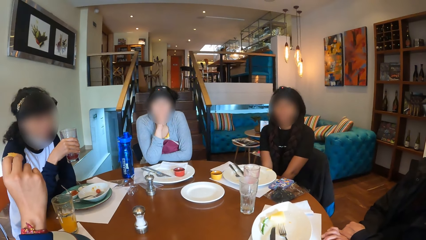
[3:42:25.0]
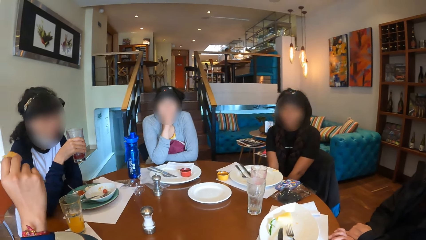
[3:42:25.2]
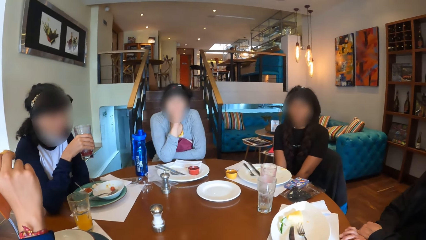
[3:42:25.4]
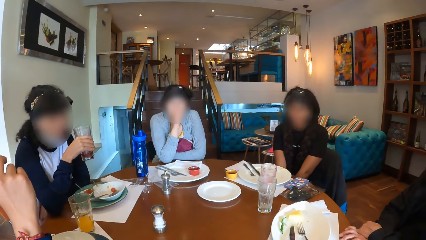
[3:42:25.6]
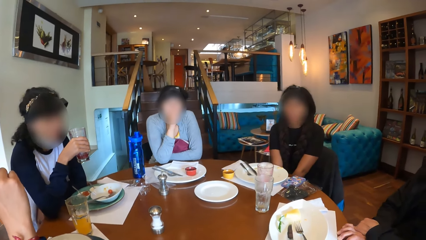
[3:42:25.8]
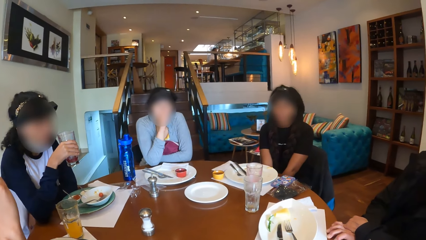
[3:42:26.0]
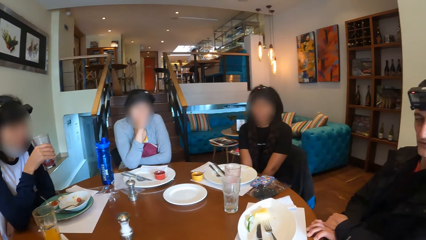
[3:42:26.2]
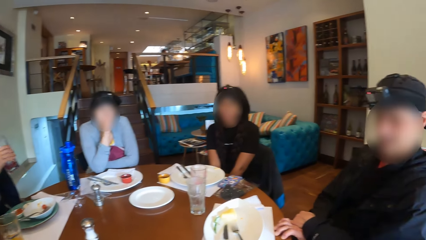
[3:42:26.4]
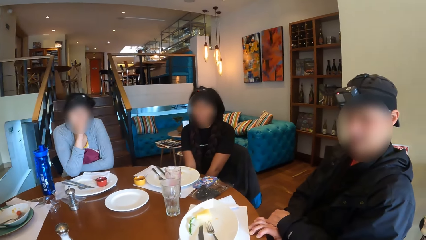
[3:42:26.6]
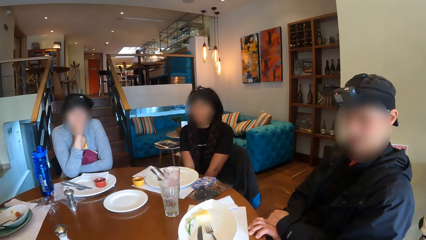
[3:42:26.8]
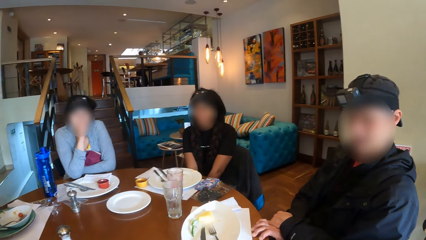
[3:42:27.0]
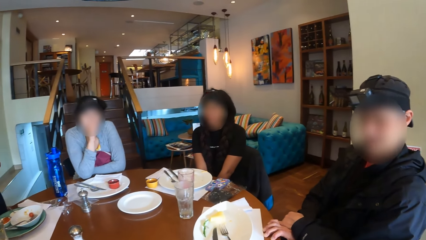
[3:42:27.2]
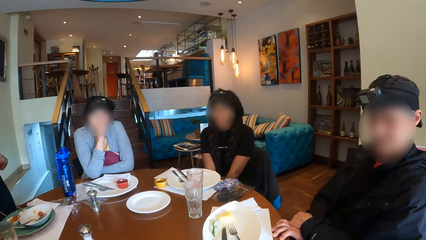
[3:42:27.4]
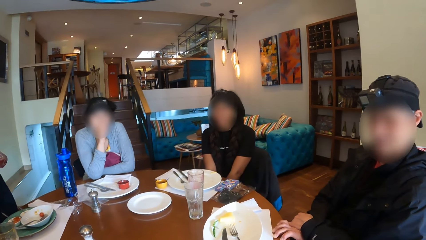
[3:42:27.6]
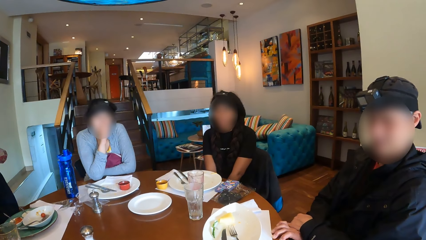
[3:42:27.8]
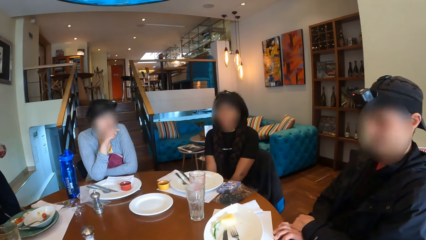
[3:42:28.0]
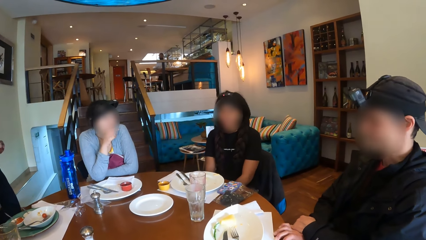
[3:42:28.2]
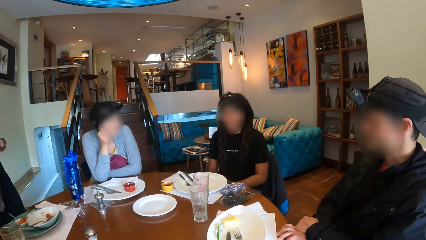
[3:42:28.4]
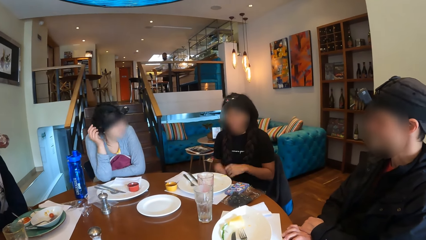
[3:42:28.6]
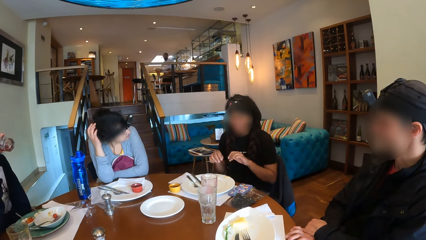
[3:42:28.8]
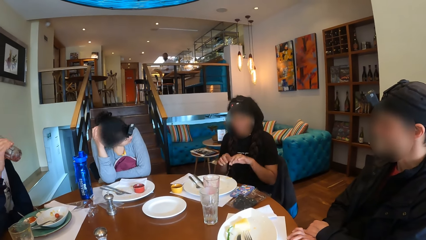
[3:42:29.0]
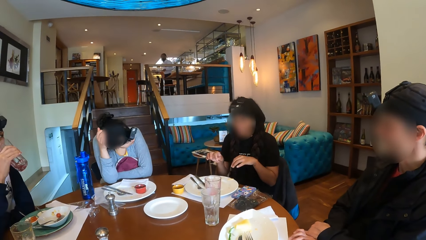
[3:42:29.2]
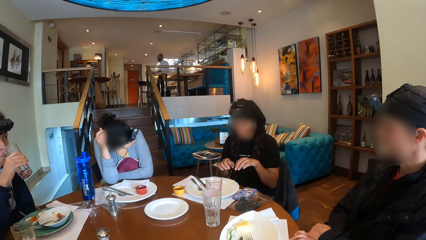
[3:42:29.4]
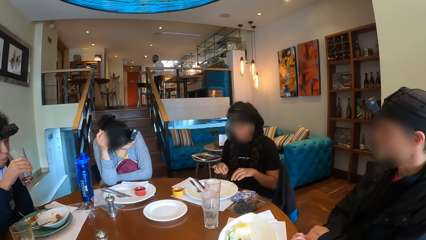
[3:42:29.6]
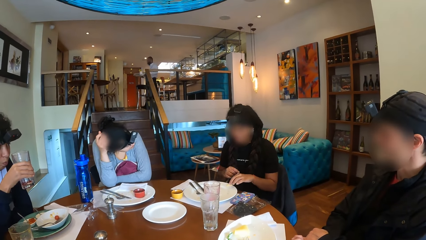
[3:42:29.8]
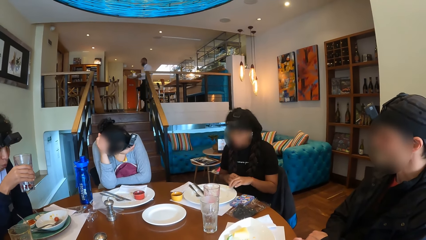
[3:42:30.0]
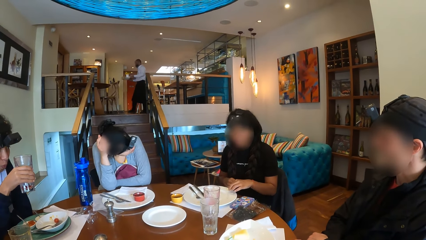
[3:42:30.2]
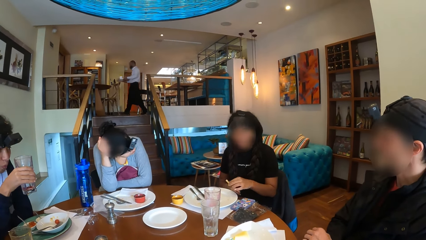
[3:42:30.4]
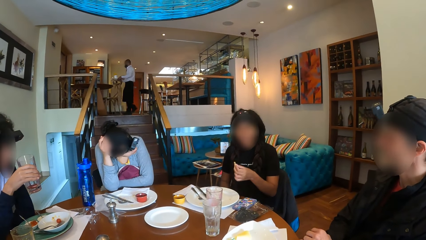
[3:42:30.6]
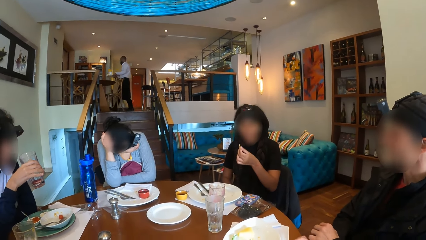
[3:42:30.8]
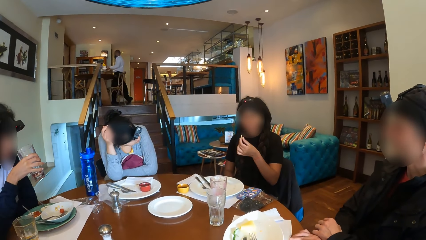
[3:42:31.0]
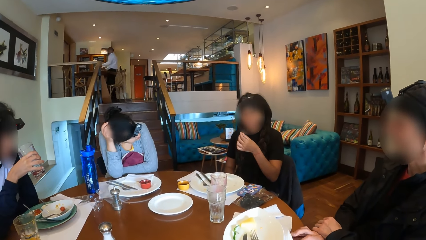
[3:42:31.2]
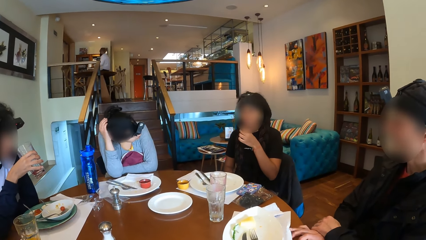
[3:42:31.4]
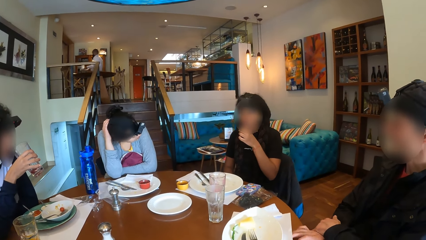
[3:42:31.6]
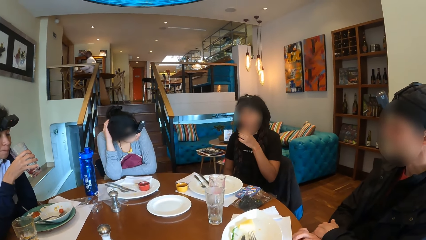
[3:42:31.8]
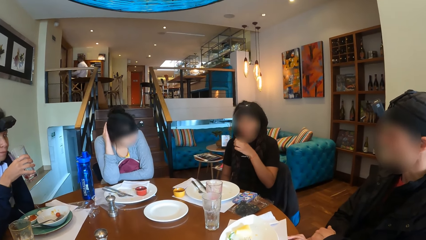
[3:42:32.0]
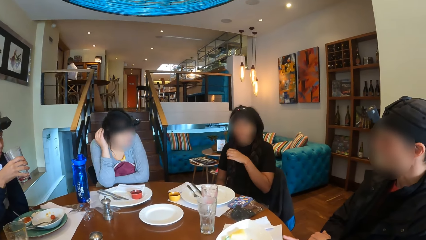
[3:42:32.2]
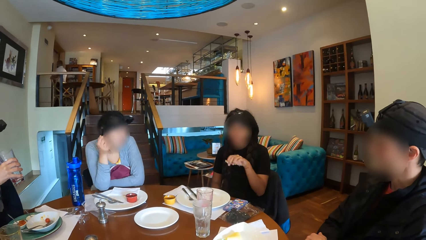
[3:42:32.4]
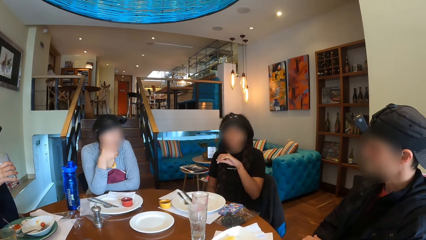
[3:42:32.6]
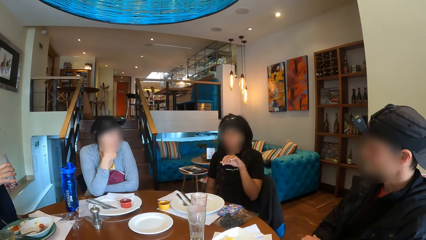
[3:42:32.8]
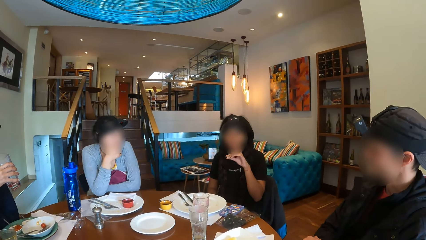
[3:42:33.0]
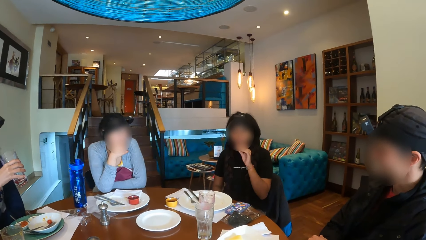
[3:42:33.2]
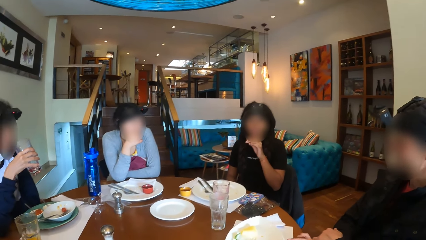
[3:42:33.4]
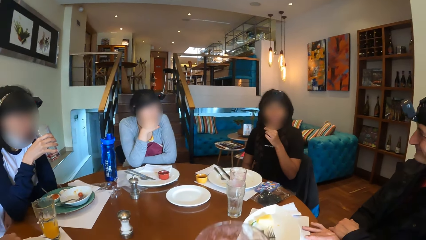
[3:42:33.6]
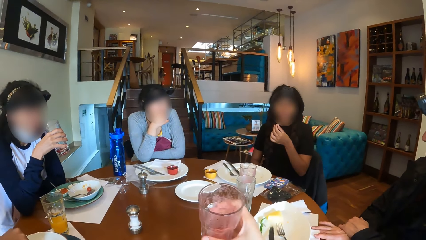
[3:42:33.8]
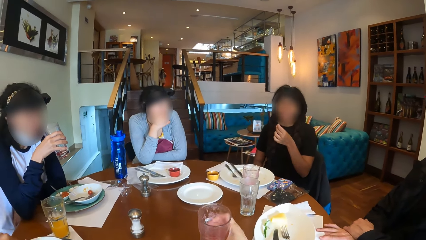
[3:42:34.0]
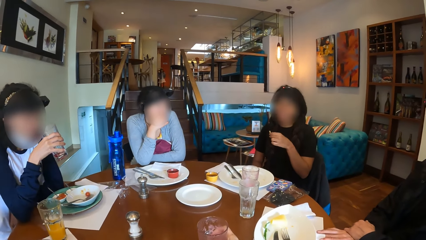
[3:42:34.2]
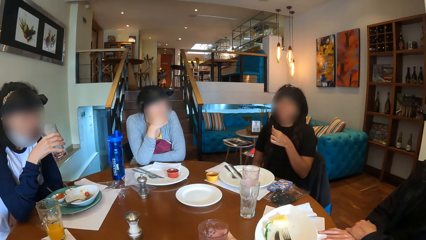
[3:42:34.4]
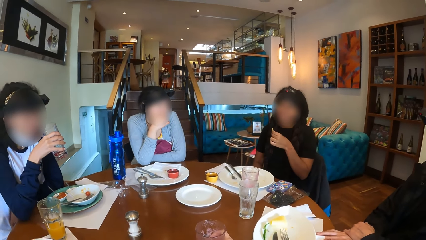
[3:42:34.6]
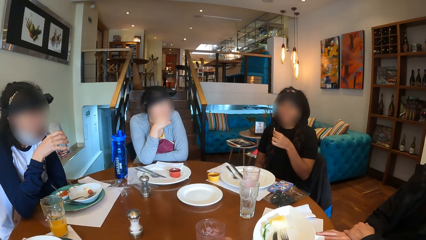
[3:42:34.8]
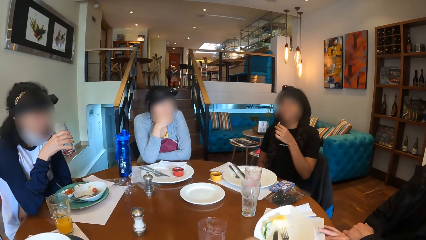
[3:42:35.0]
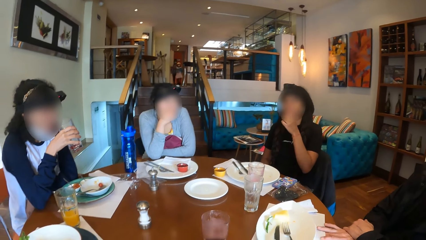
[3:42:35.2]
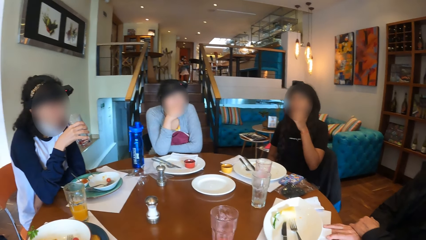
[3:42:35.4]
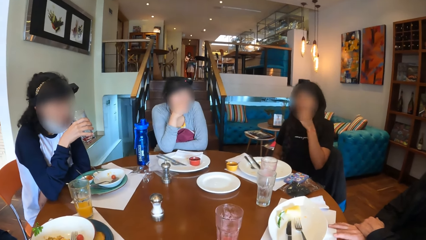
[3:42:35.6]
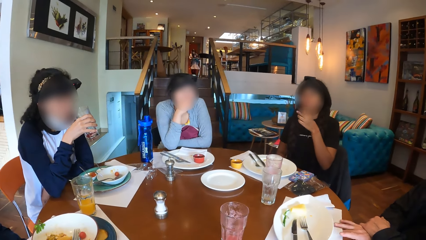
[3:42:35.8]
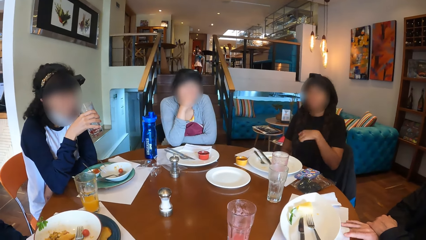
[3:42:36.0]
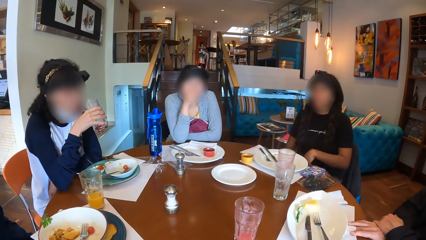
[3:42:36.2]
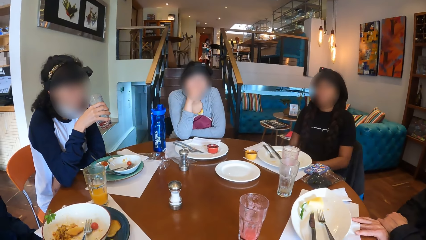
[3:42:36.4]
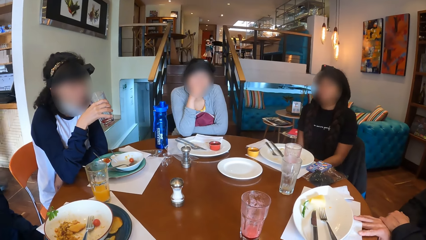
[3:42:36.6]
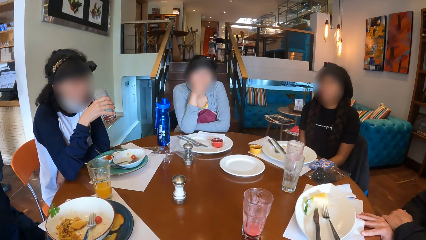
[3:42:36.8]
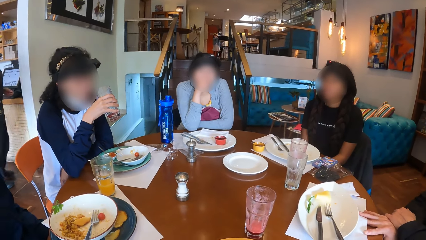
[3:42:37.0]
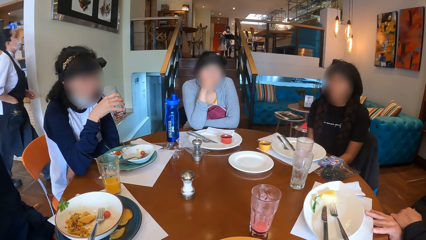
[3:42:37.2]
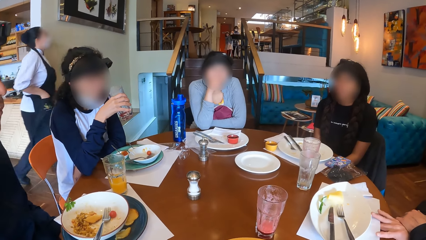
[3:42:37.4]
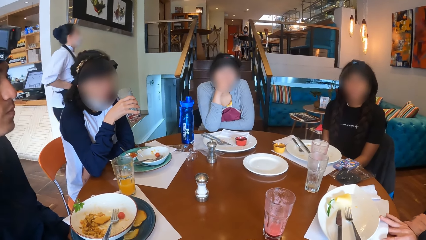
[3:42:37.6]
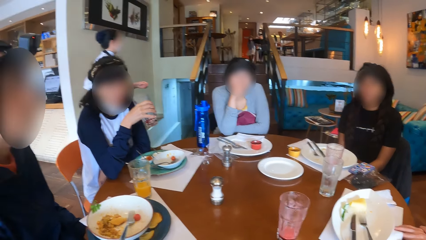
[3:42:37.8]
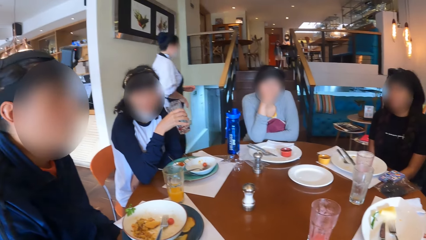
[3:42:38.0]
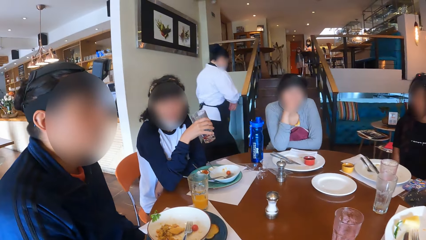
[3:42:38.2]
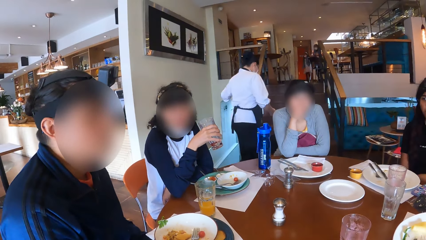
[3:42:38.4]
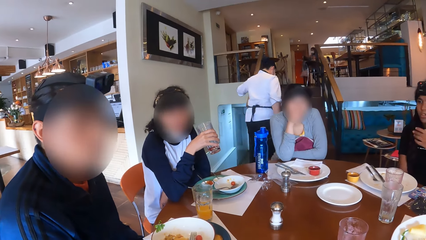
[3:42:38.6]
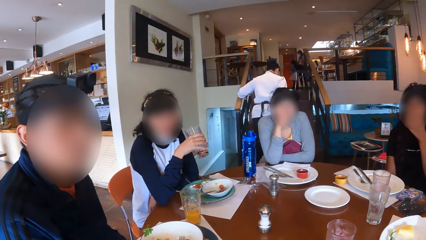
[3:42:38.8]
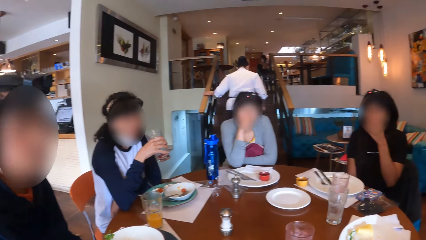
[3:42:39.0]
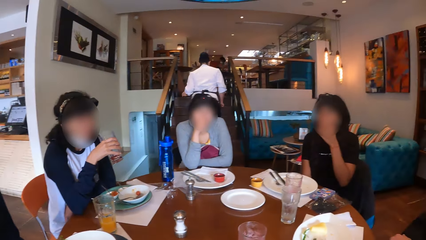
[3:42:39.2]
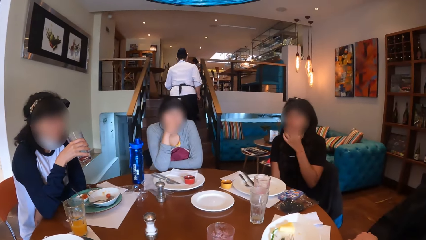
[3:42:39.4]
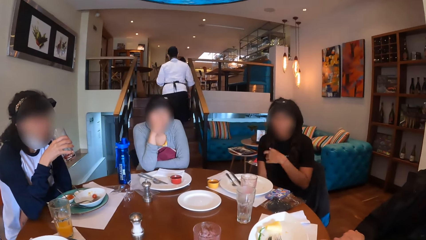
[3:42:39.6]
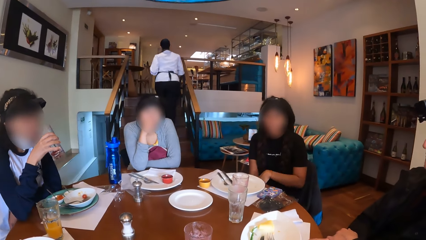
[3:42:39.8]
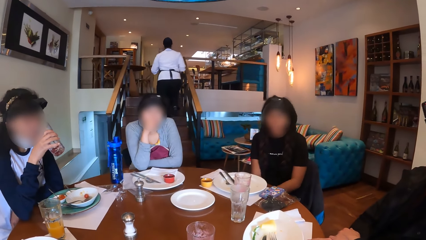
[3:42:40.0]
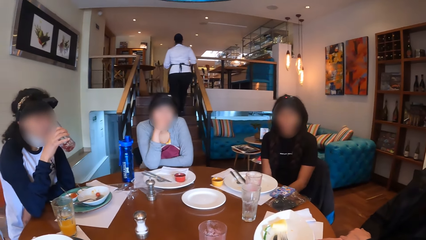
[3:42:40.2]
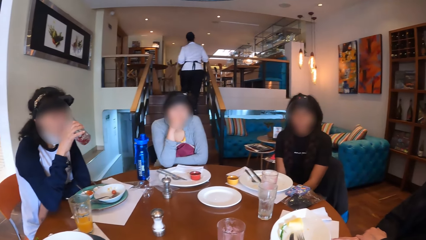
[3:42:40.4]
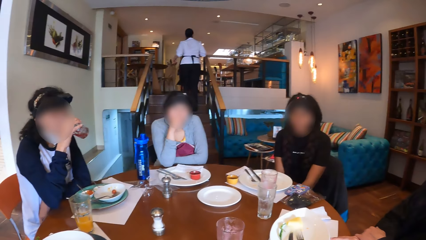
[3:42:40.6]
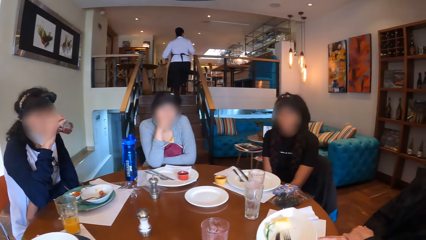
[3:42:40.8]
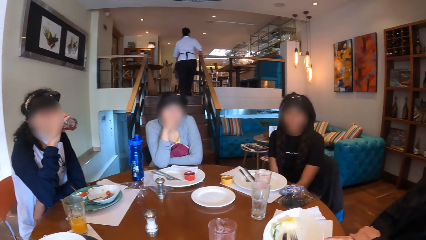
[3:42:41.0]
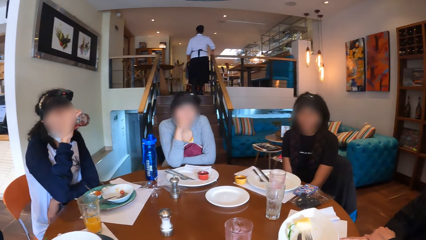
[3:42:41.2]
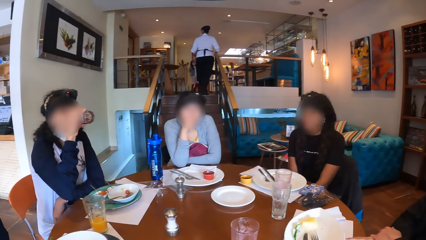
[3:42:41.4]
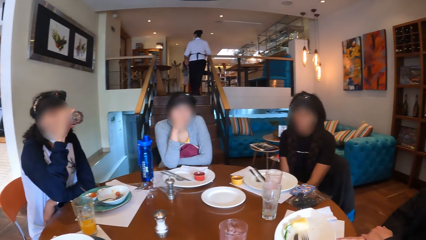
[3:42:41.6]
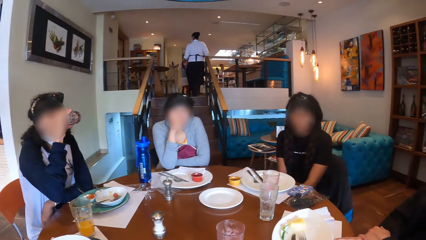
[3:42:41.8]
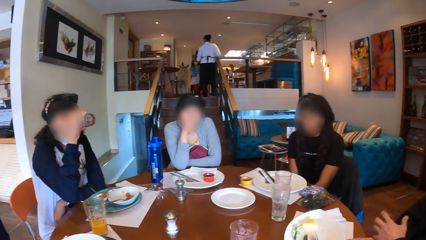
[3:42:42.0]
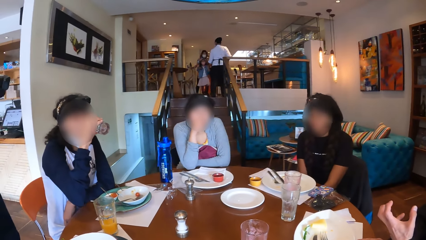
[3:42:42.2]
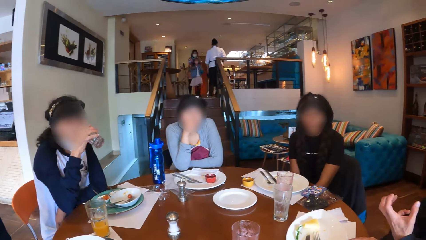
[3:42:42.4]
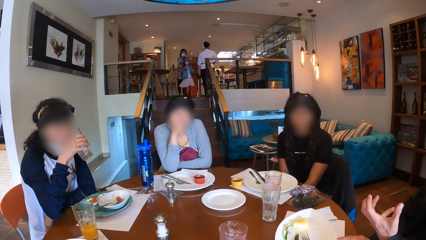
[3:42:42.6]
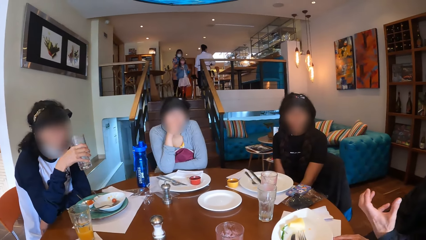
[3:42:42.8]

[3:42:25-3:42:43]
A man eats food with his hands. A woman nods with her head. The camera wearer looks around the room. Another woman drinks from the cup. A third woman gestures out with her hand. The first woman picks up a piece of food from the plate with her left hand. Another man plays with the food mat on the table with his right hand. The third woman eats. The first man drops the piece of food into the plate with his right hand. The camera wearer drops the cup of drink on the table with her right hand. The third woman eats the piece of food with her left hand. The camera wearer looks around the room. The second woman drinks from the cup. The third woman nods her head. A man drinks.
